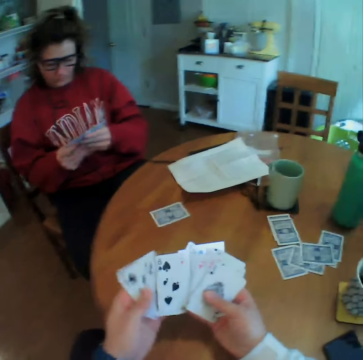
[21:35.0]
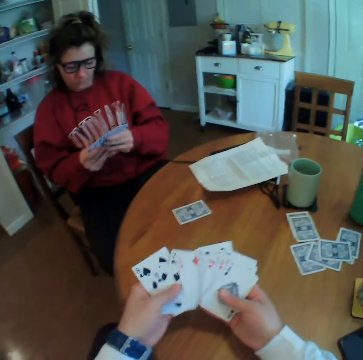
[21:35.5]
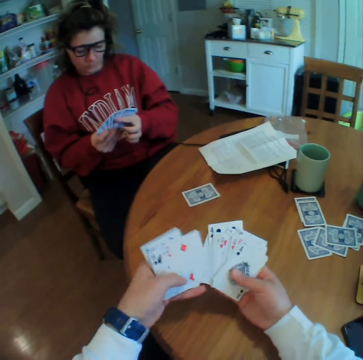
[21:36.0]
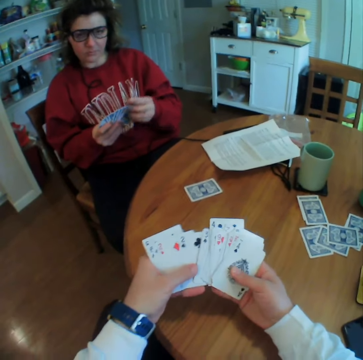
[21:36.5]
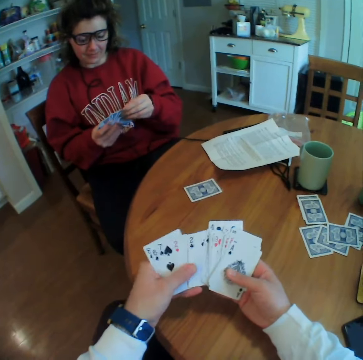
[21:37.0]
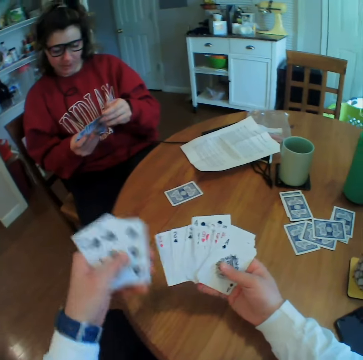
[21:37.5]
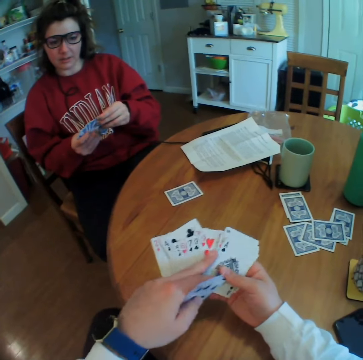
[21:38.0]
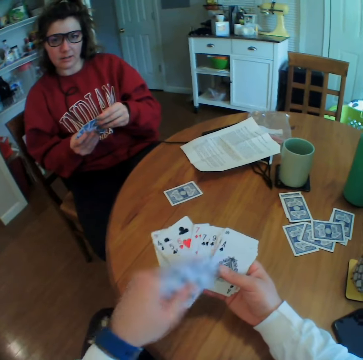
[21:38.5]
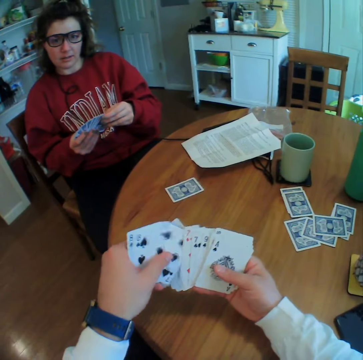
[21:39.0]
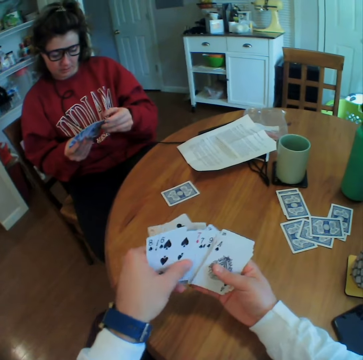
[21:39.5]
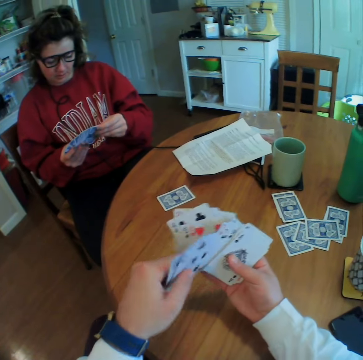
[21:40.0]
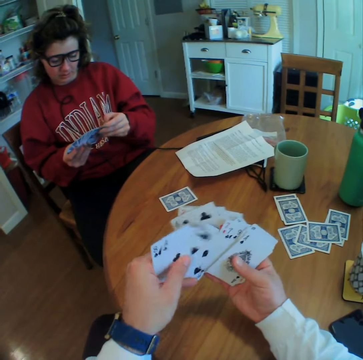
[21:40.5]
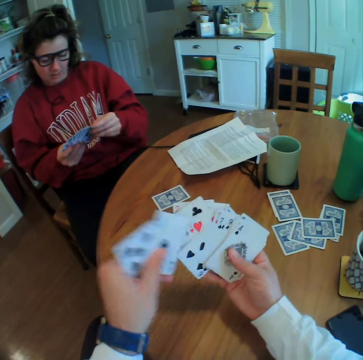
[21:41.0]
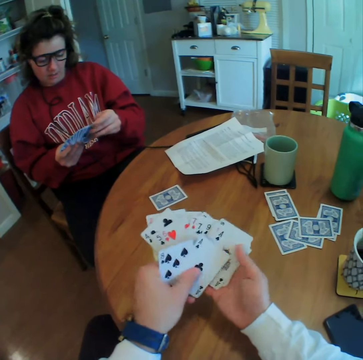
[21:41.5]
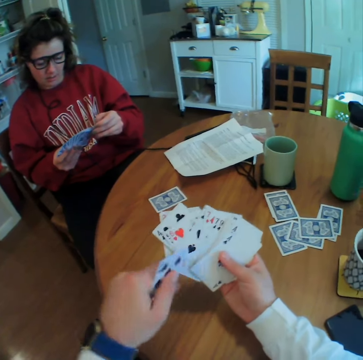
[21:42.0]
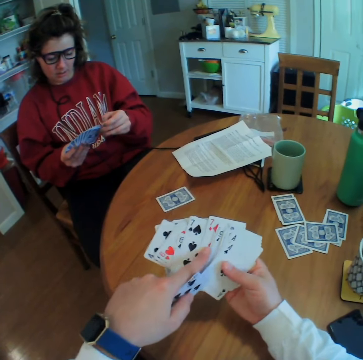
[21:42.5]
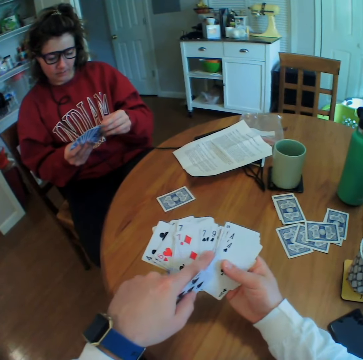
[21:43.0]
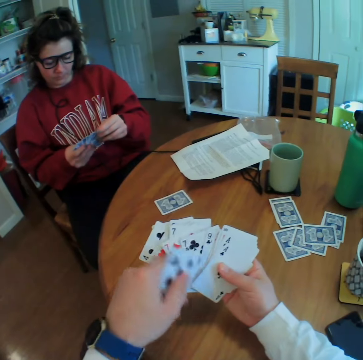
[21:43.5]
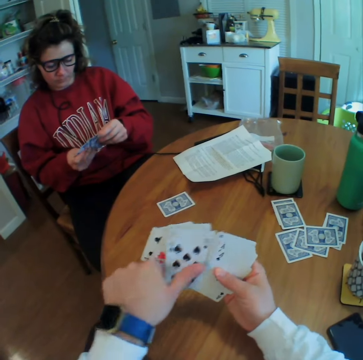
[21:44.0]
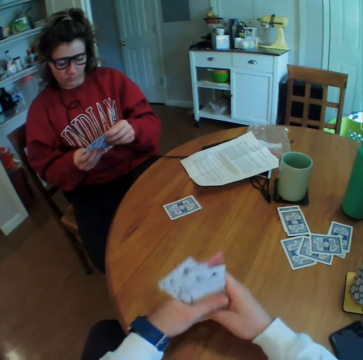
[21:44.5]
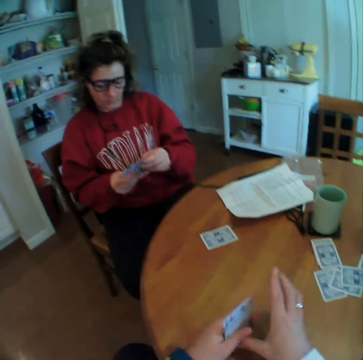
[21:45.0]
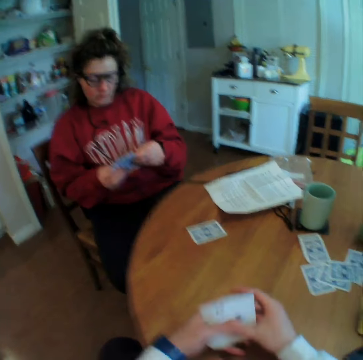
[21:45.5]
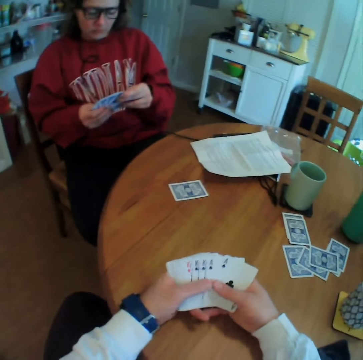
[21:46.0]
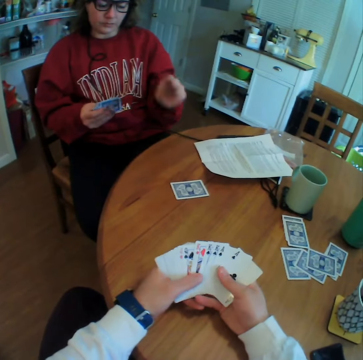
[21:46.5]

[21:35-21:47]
The camera wearer spreads the cards on his hand. He aligns the cards on the table.

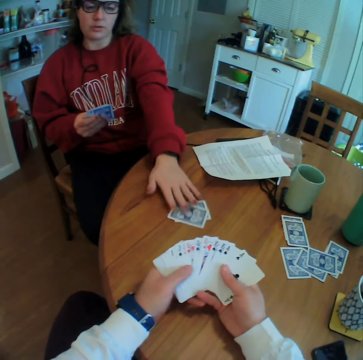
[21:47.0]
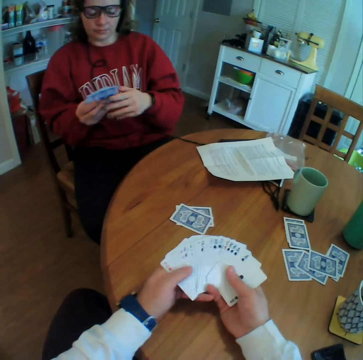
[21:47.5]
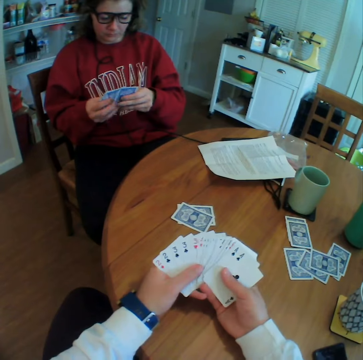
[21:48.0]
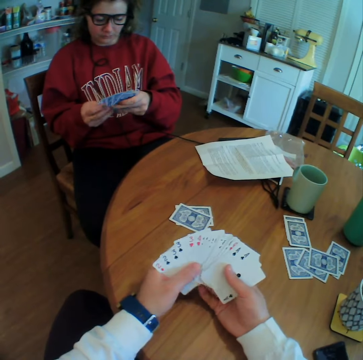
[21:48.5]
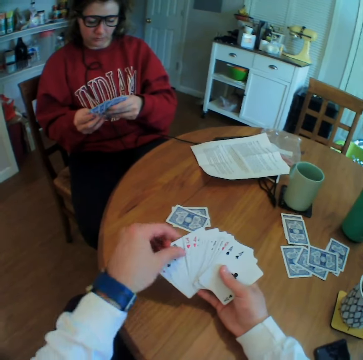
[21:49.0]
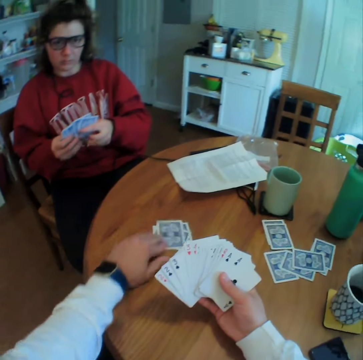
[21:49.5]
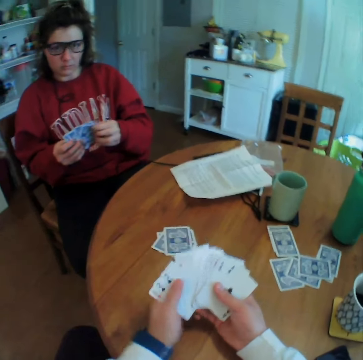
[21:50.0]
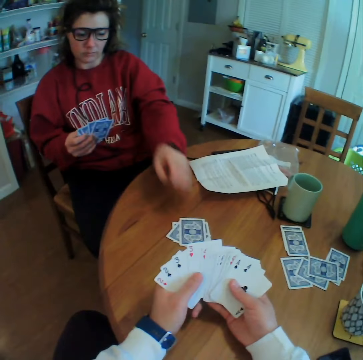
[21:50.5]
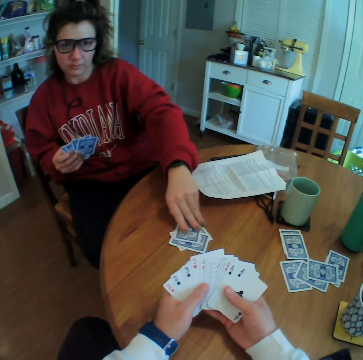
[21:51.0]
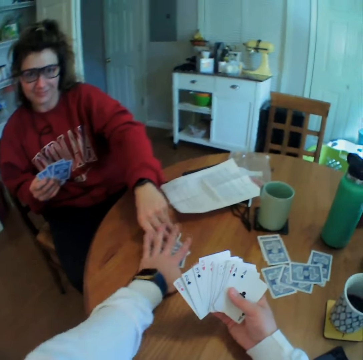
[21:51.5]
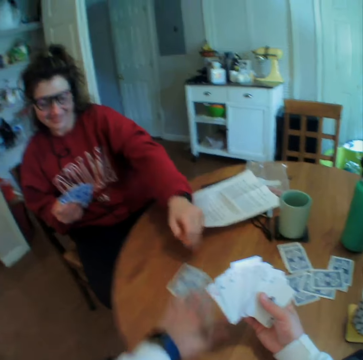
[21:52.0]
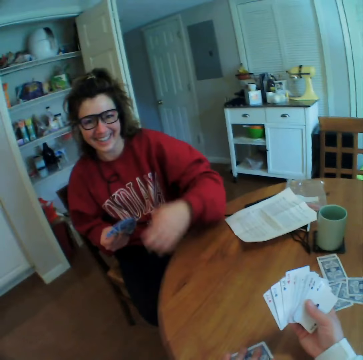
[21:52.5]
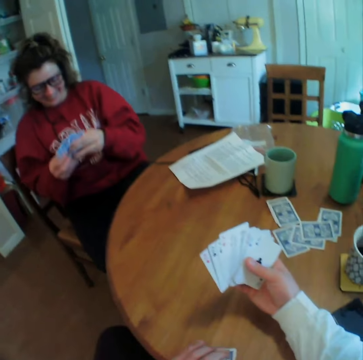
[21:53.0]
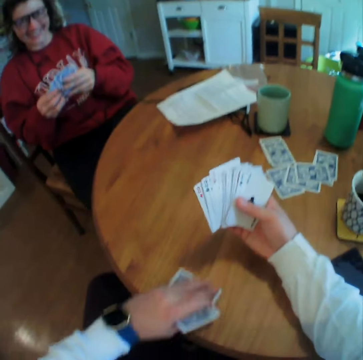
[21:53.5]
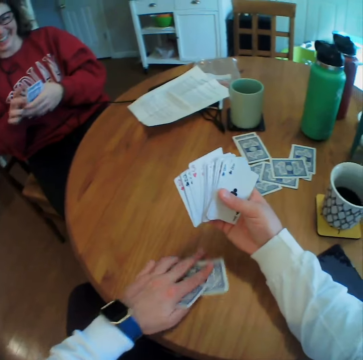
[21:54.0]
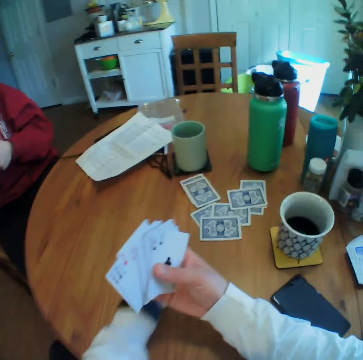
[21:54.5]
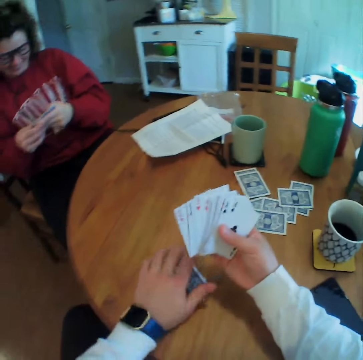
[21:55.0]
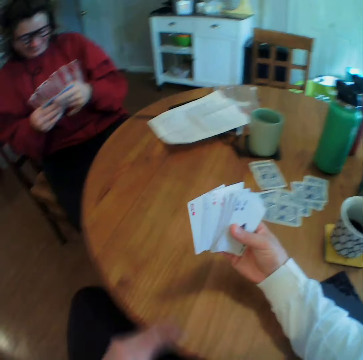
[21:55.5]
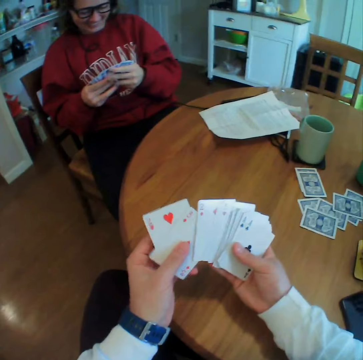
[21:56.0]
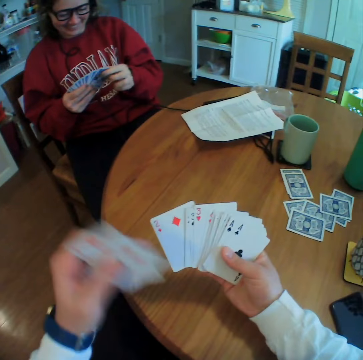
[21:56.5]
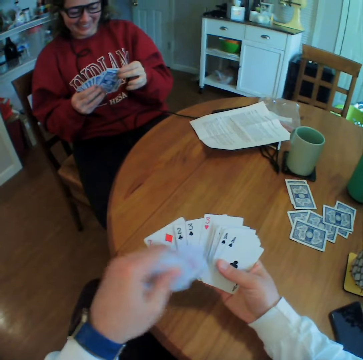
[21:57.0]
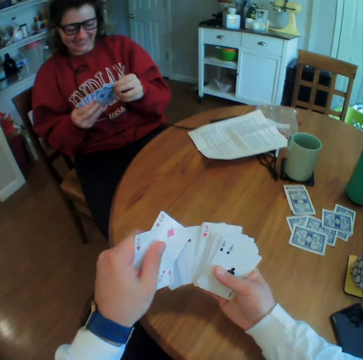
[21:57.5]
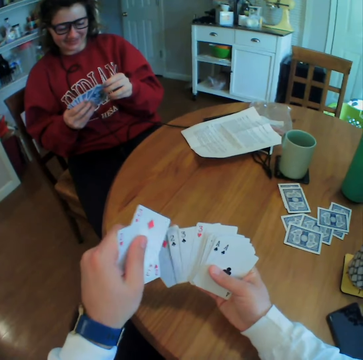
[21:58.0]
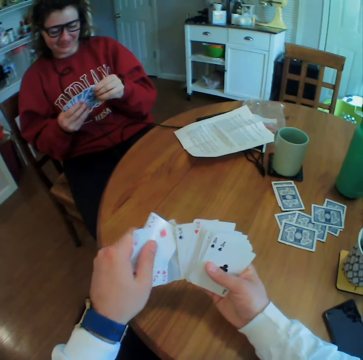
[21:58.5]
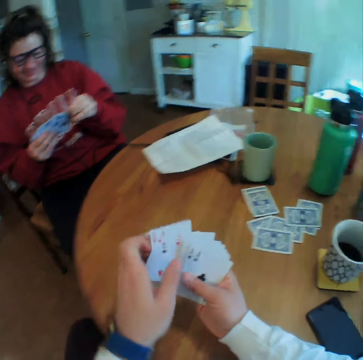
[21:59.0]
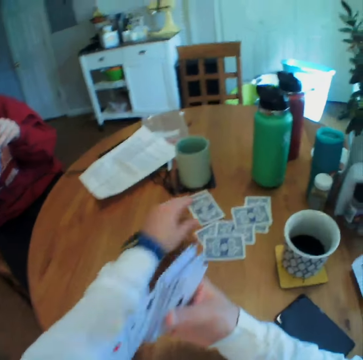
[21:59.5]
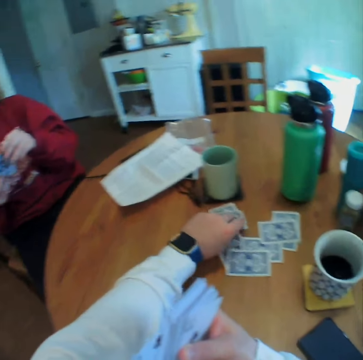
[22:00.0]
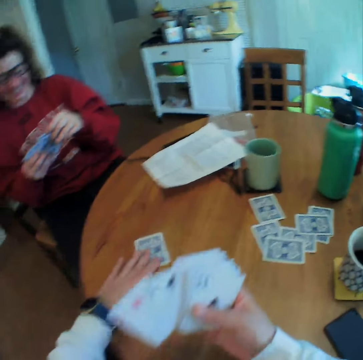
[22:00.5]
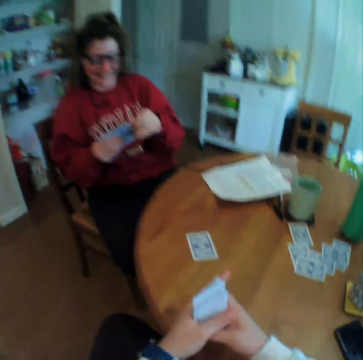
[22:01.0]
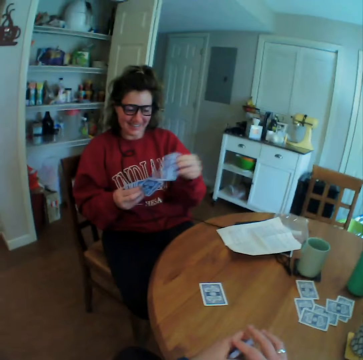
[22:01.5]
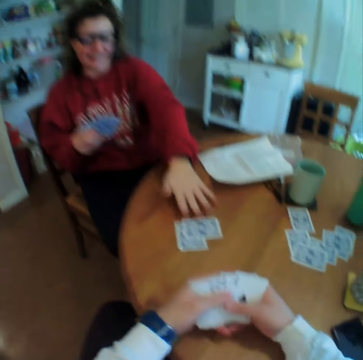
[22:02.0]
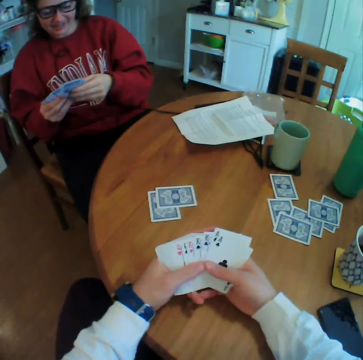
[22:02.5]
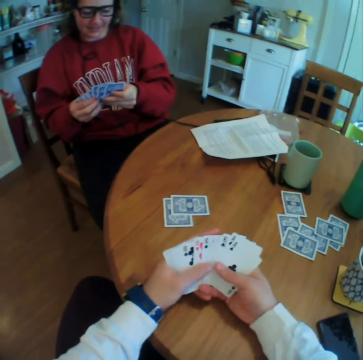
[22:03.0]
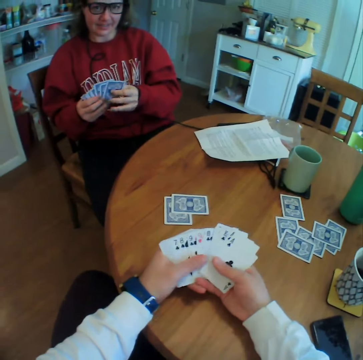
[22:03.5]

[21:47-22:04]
A woman puts a card on the table. The camera wearer spreads the cards on his hand. He puts a card on the table. The woman holds the cards on the table and pulls the cards towards her. The camera wearer grabs the cards from the woman. He drags the cards on the table. He pushes the cards towards the set-aside ones. He picks up the cards. He arranges the cards on his hand. He moves a card on the table. He picks a card from the set-aside ones. The woman puts a card on the table.

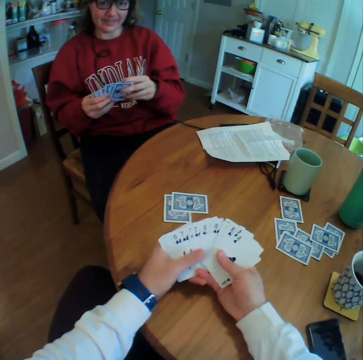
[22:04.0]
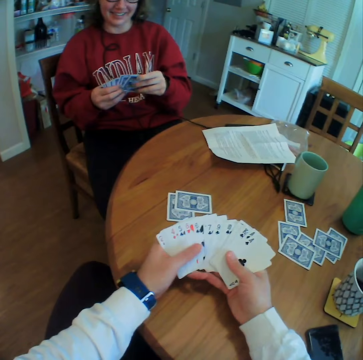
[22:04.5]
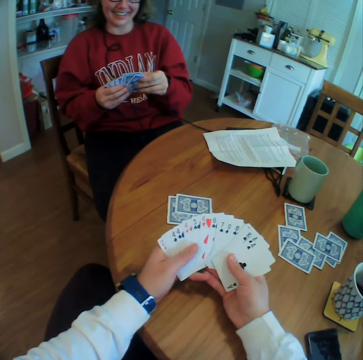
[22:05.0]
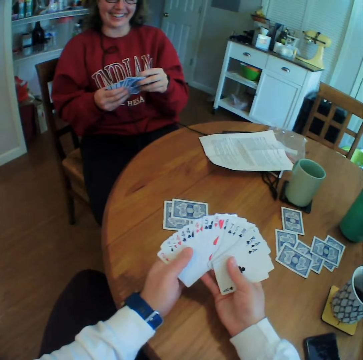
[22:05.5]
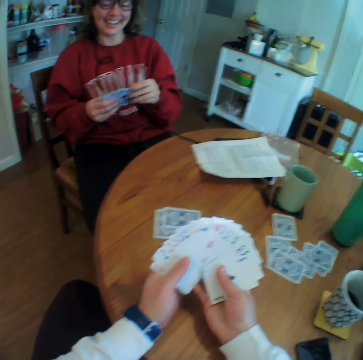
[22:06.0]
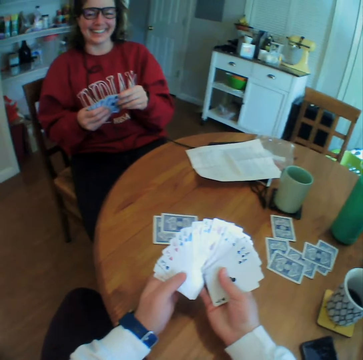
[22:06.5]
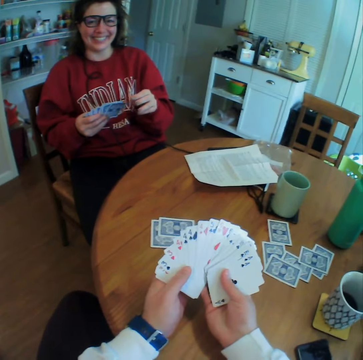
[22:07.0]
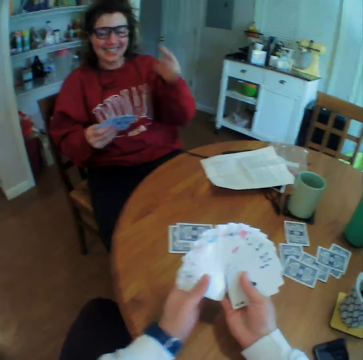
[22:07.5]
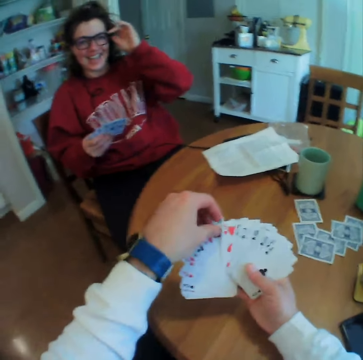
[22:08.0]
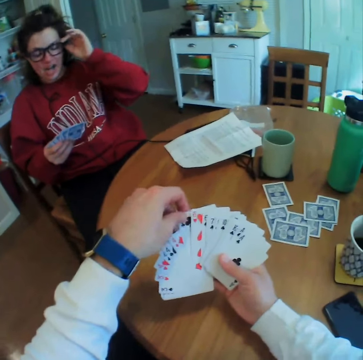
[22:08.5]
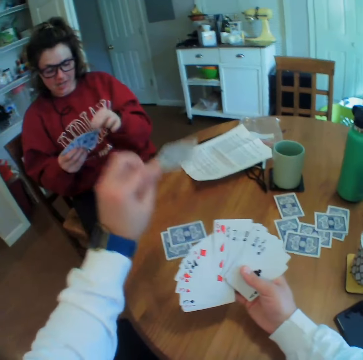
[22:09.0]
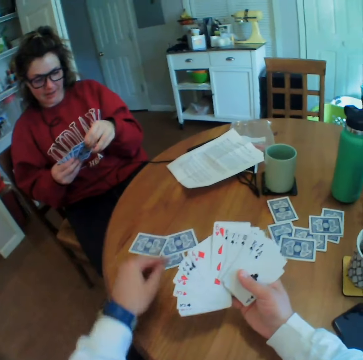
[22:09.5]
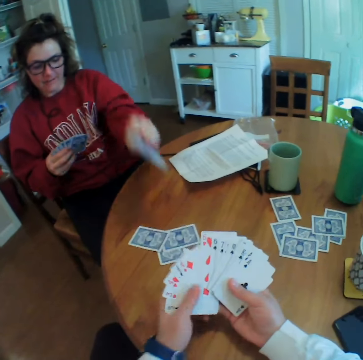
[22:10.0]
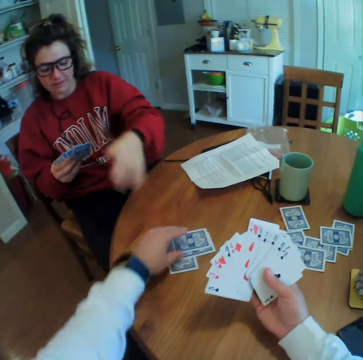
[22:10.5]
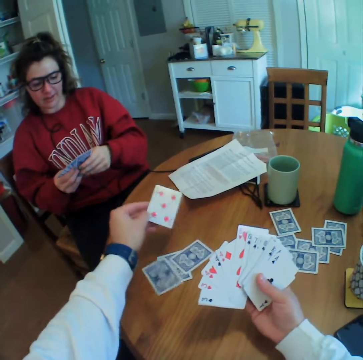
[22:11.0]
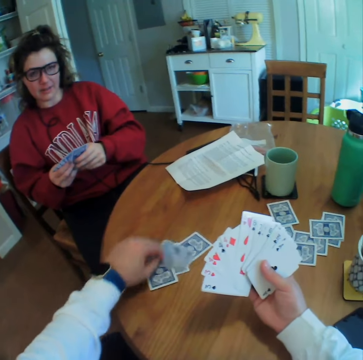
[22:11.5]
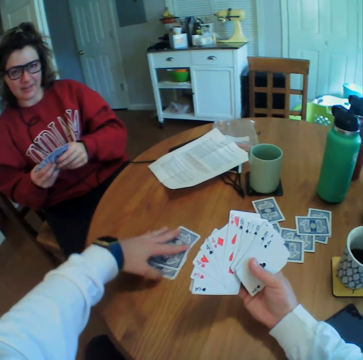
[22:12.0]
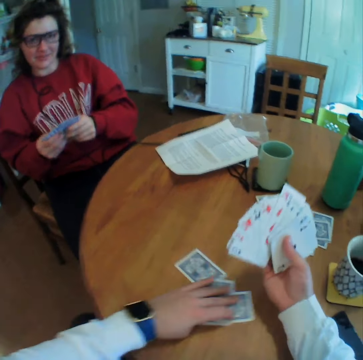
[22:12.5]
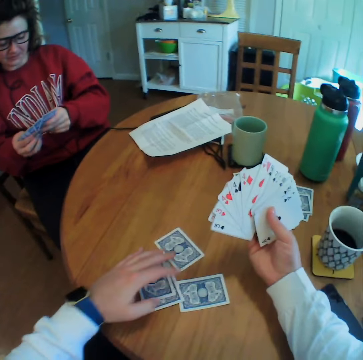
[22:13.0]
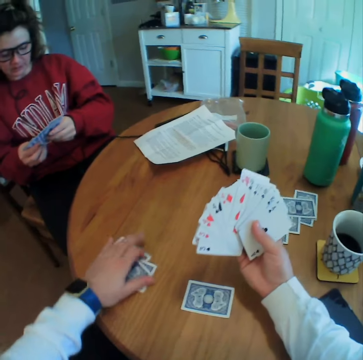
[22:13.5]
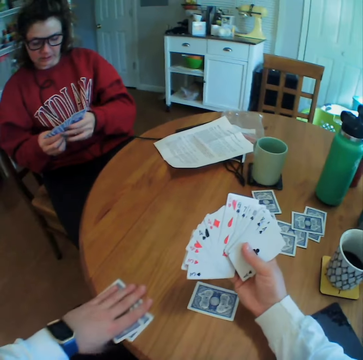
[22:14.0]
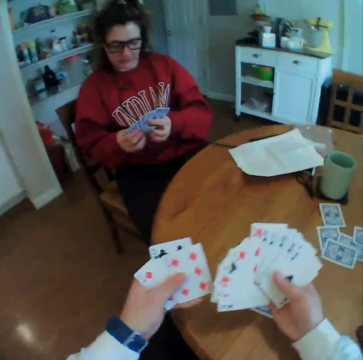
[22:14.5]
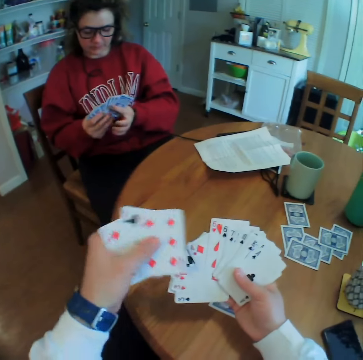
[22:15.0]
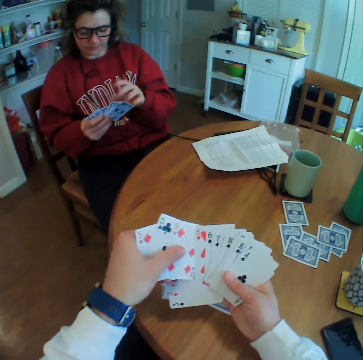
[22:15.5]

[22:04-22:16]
The camera wearer spreads the cards on his hand. A woman lifts his hand. The camera wearer puts down his hand and puts a card on the table. The woman puts a card on the table. The camera wearer looks at the topmost dropped card. He puts down the card. He picks all the already dropped cards. He drags the cards on the table.
